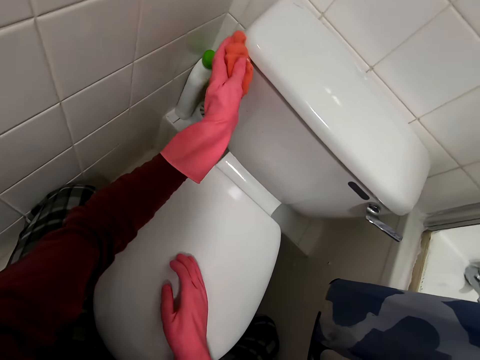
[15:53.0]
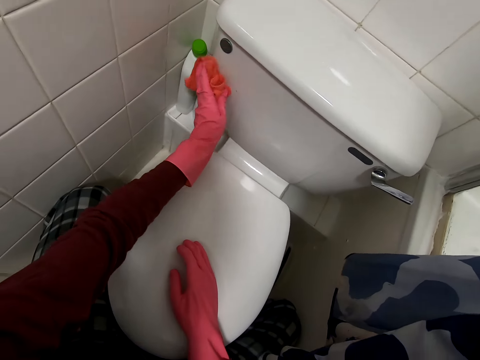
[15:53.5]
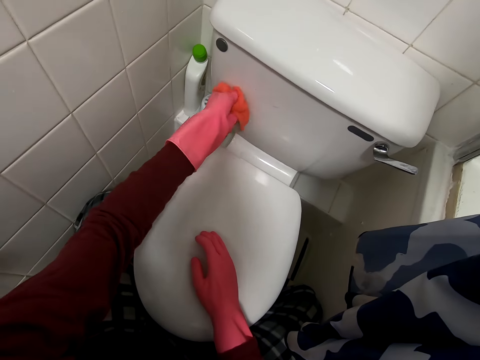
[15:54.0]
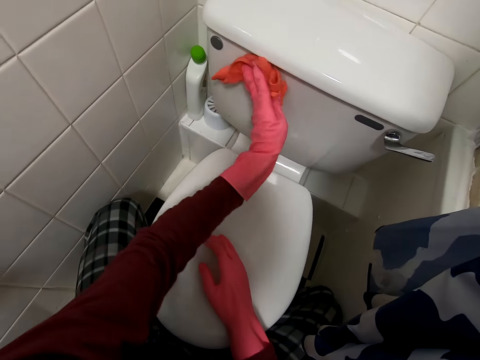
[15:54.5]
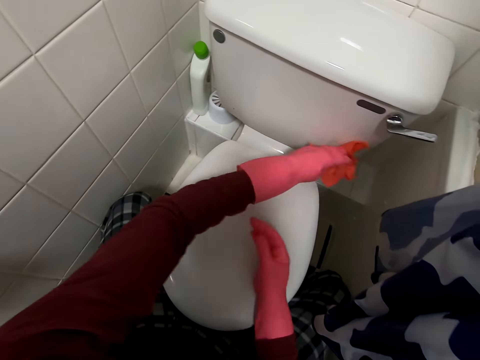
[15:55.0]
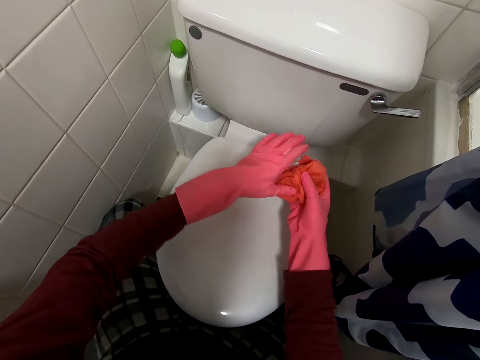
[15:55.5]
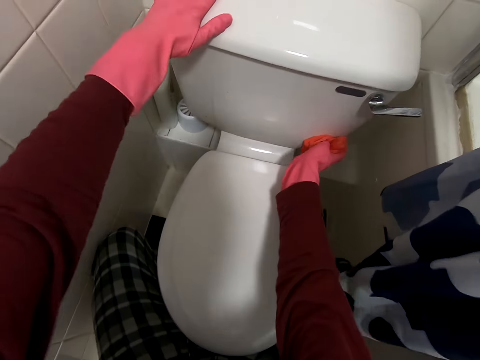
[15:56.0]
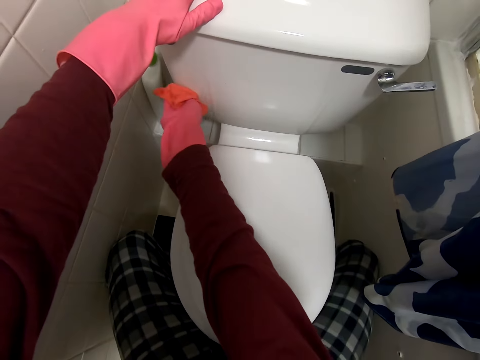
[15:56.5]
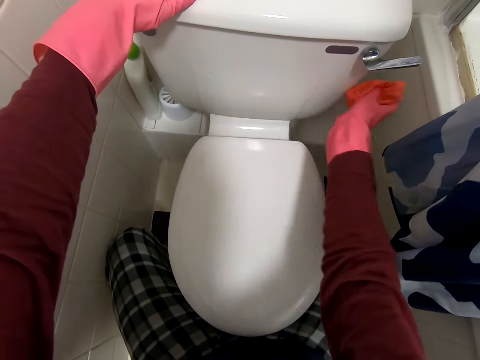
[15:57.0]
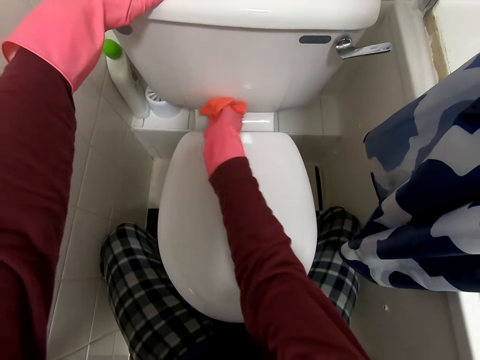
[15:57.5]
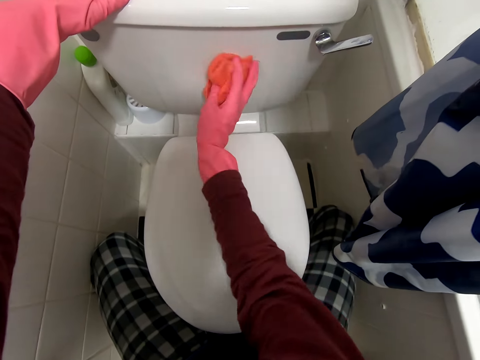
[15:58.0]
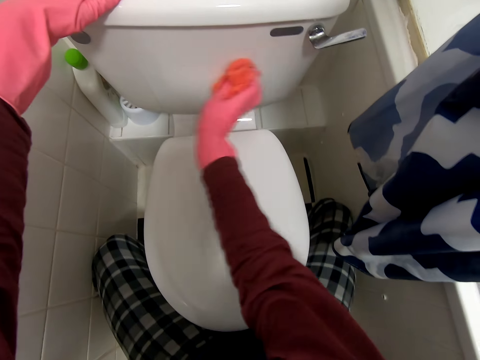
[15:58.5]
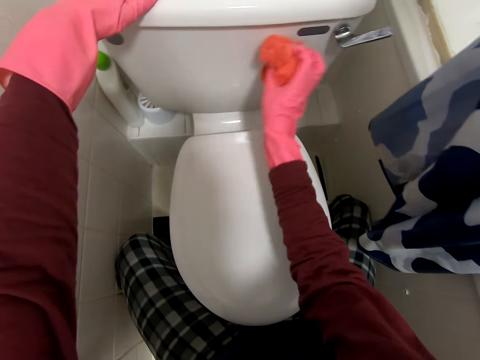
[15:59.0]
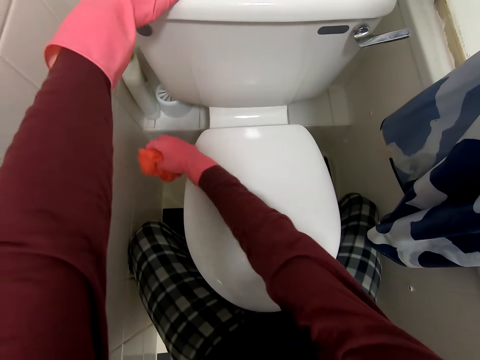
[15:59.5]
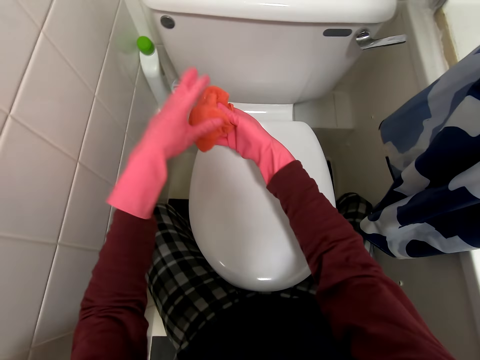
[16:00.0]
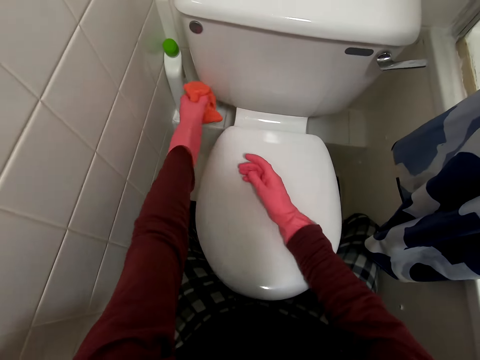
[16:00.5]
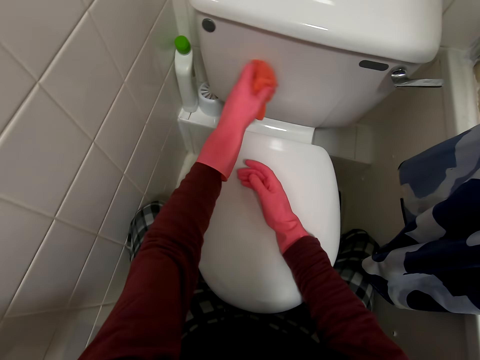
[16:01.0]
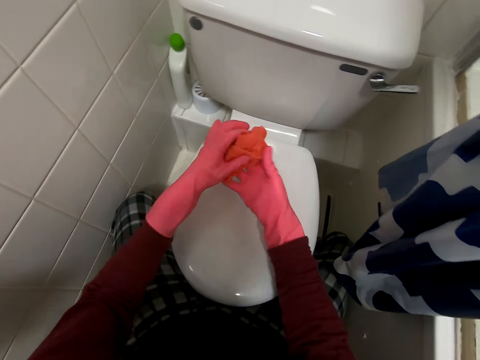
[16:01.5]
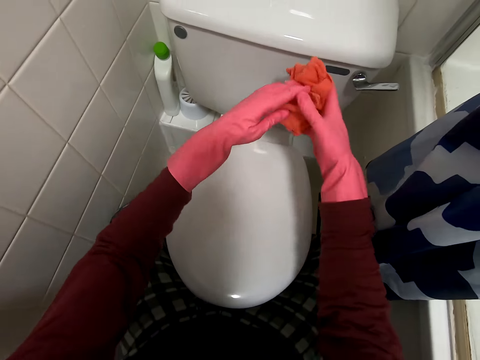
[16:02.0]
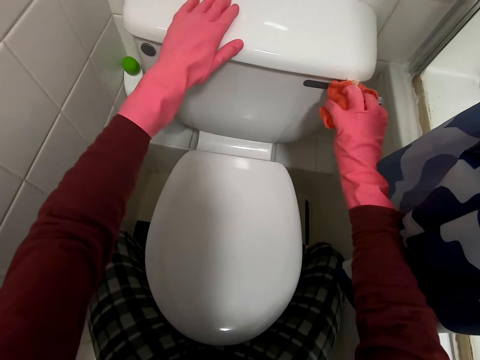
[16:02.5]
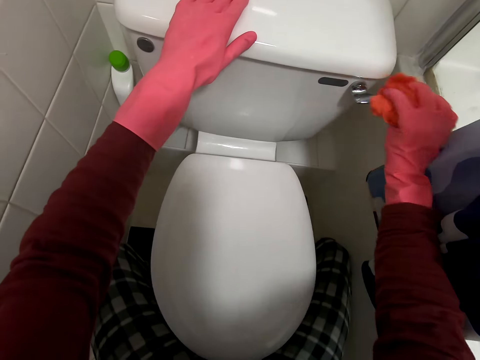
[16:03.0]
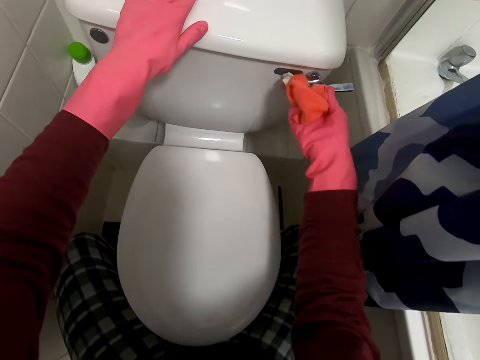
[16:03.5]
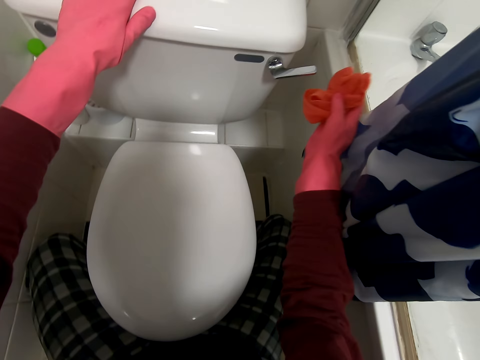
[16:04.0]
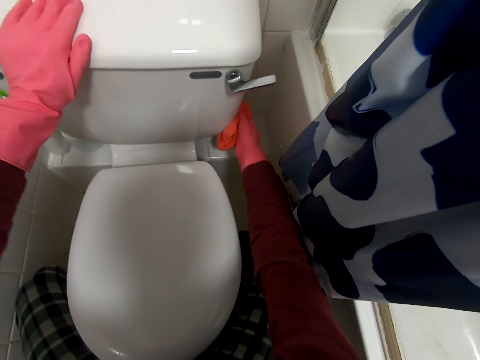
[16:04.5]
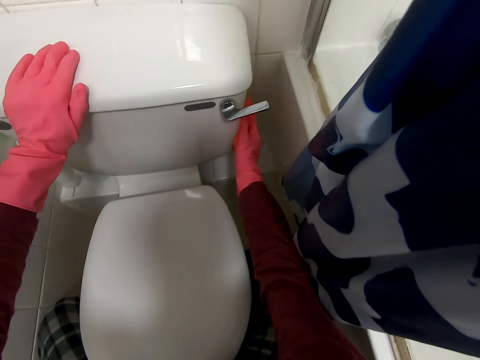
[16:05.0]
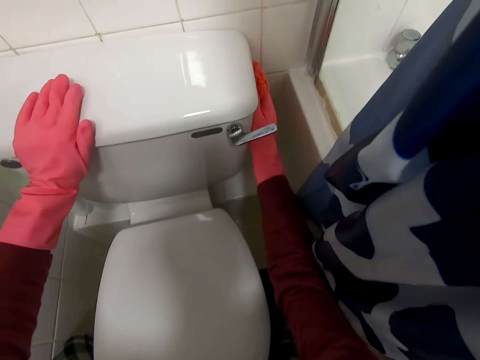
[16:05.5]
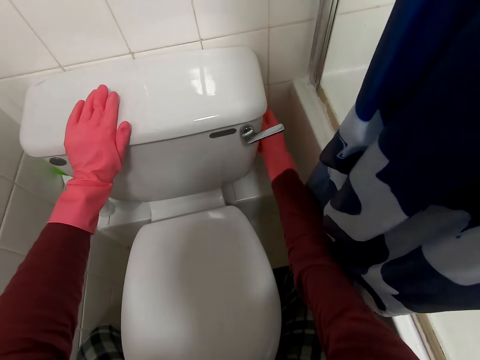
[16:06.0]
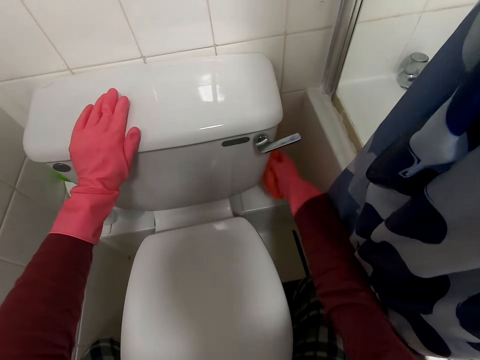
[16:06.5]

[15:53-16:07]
The camera wearer places the cloth in her right hand. She wipes the cistern with the cloth. She places the cloth in her left hand. She wipes the cistern with the cloth. She places the cloth in her right hand. She wipes the handle with the cloth. She wipes the cistern with the cloth.

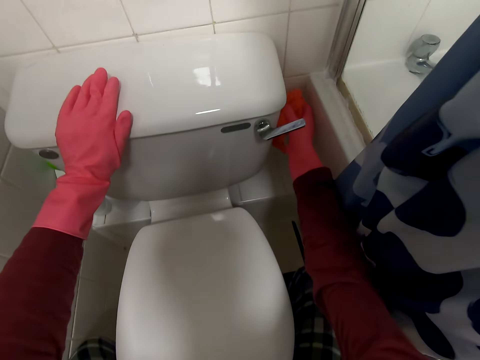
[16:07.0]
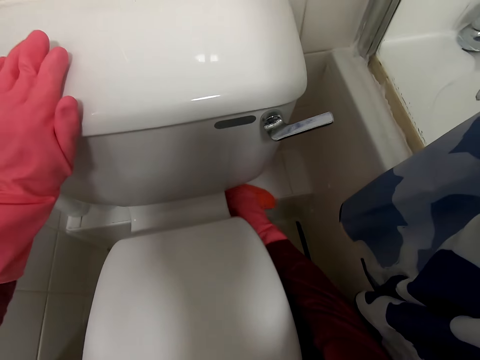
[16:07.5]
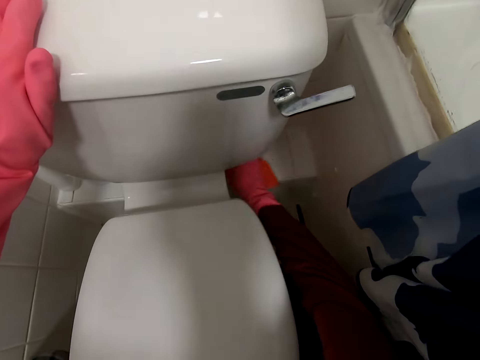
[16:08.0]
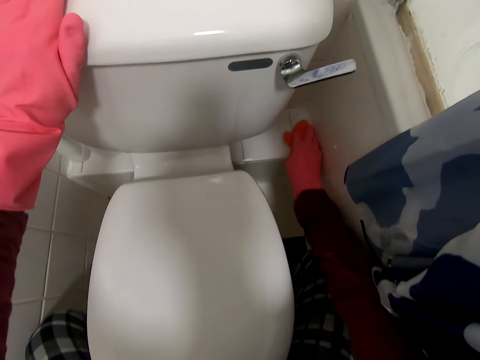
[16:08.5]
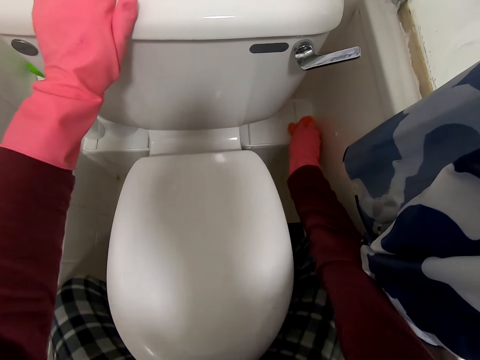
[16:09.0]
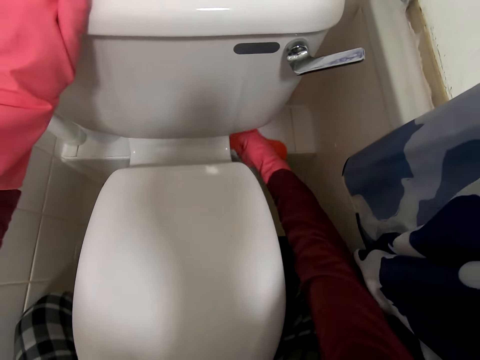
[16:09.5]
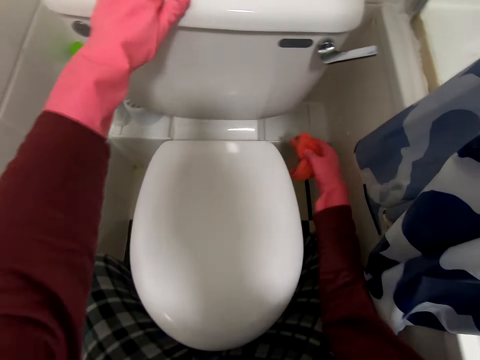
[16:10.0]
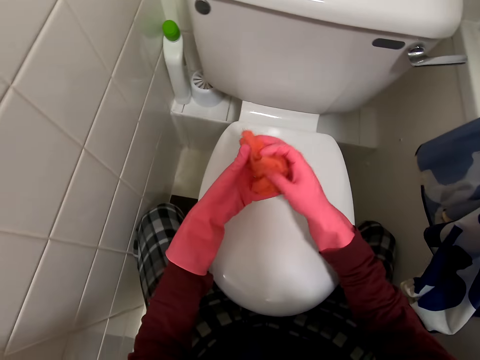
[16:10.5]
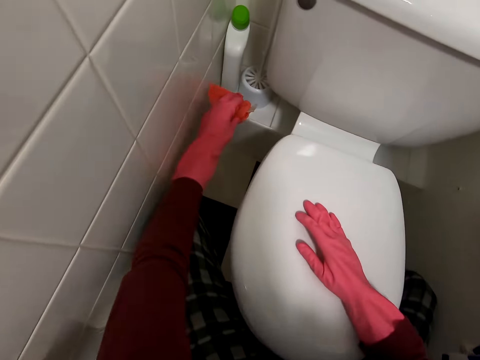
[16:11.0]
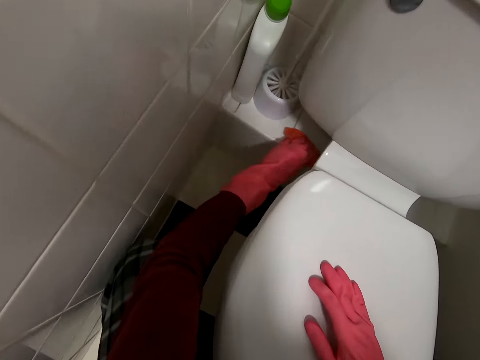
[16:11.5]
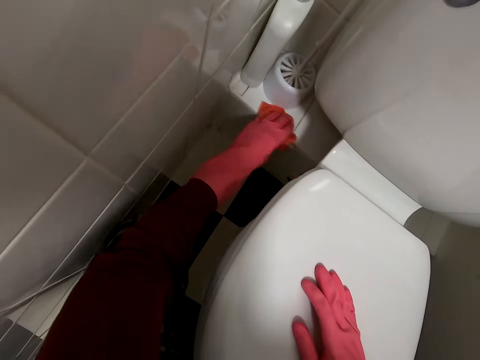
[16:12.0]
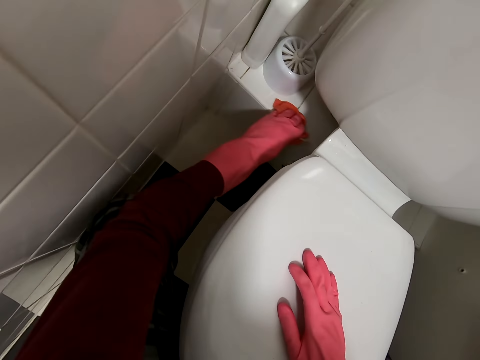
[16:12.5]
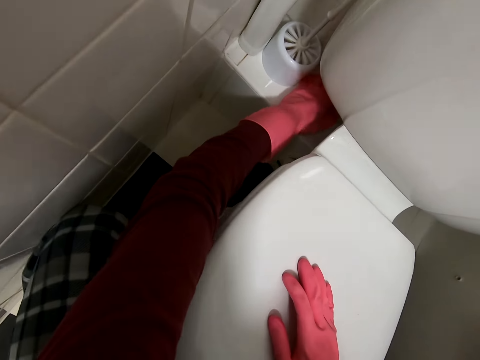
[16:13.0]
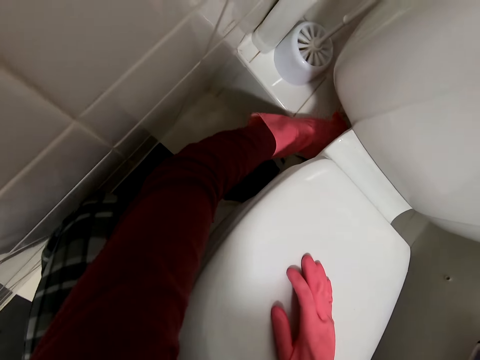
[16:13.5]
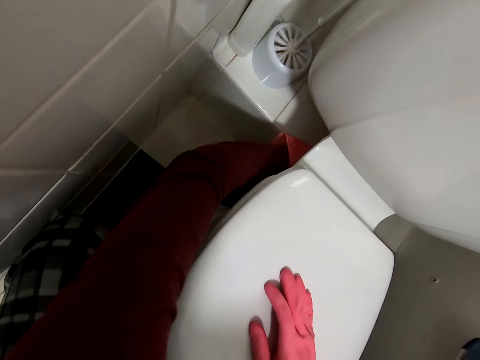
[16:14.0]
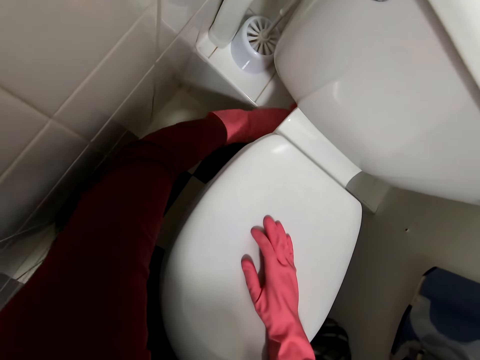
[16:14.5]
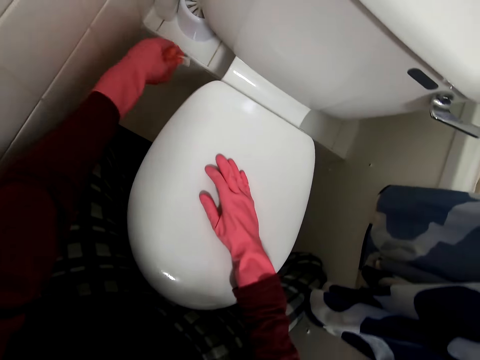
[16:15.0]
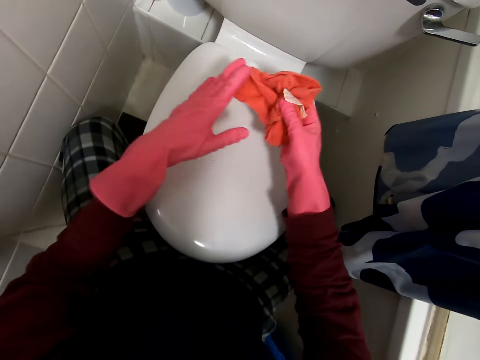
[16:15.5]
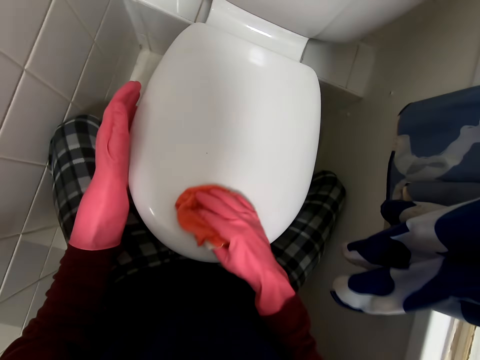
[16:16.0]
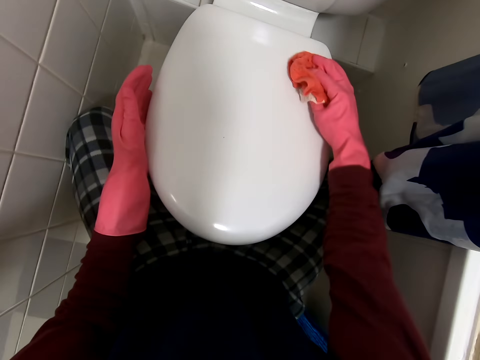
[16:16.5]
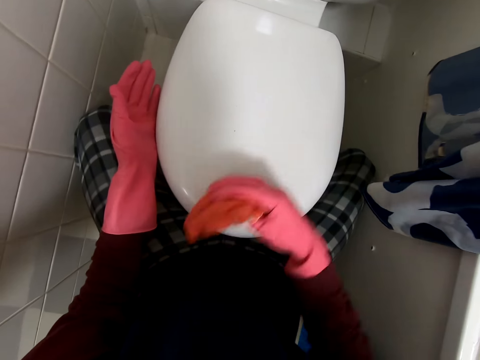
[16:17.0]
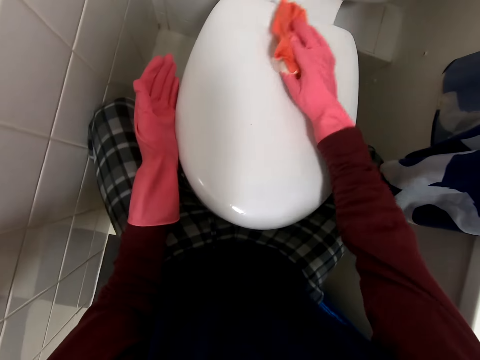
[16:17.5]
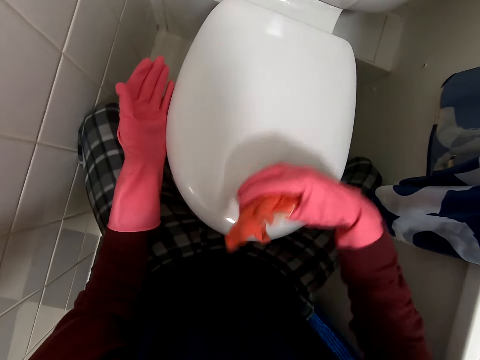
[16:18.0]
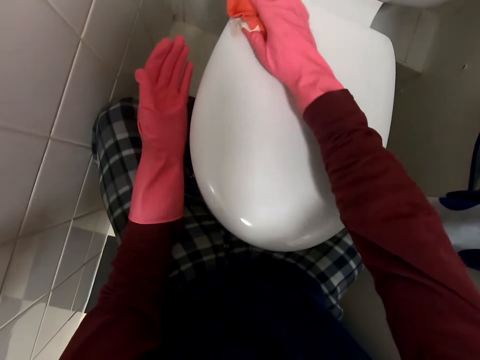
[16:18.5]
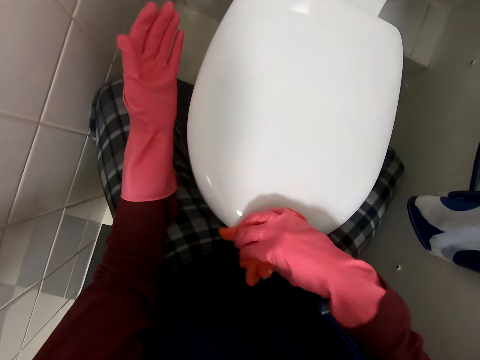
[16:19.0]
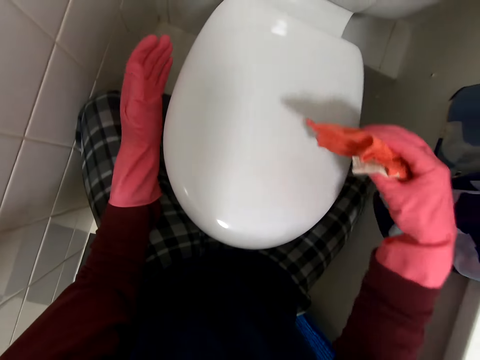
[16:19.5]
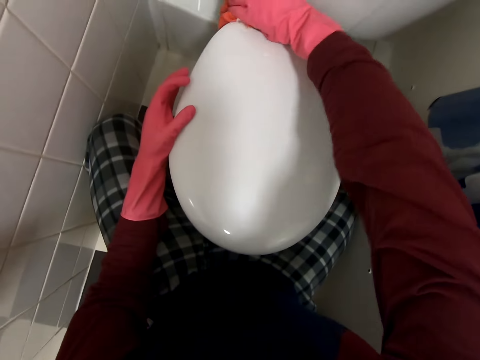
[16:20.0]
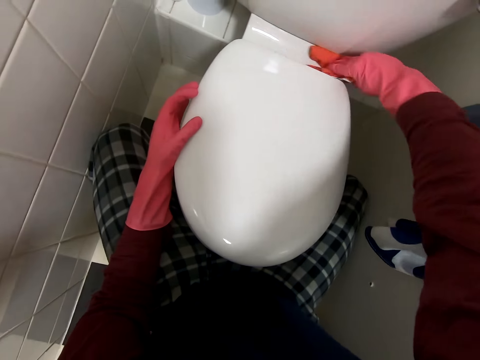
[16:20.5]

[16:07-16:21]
The camera wearer wipes the tiles with the cloth. She places the cloth in her left hand. She wipes the tiles with the cloth. She places the cloth in her right hand. She wipes the toilet lid with the cloth.
